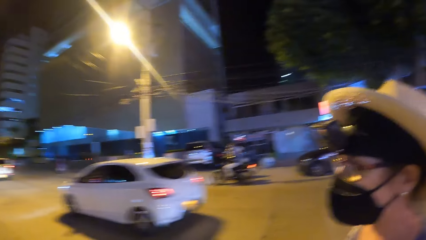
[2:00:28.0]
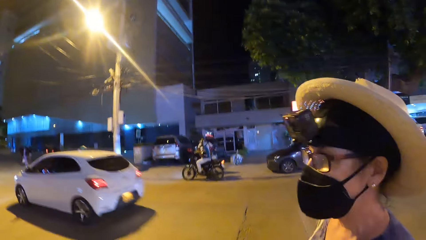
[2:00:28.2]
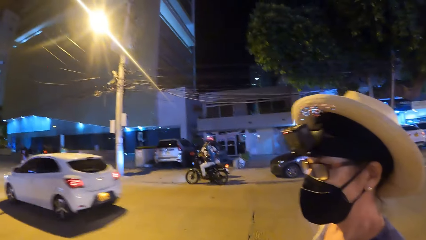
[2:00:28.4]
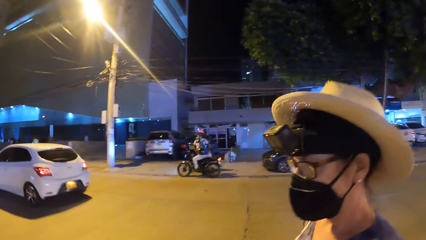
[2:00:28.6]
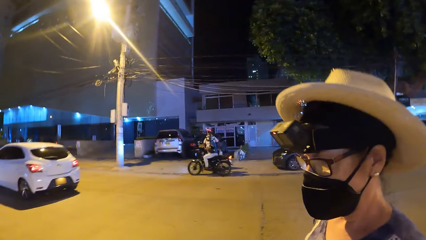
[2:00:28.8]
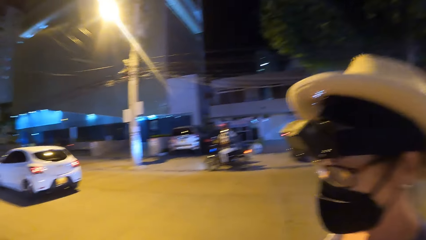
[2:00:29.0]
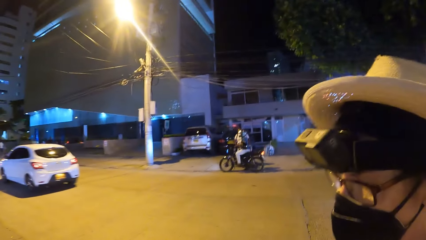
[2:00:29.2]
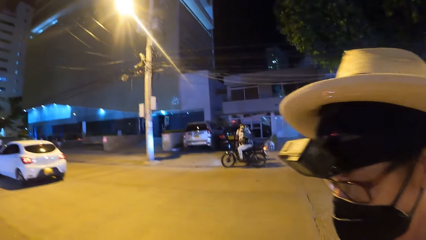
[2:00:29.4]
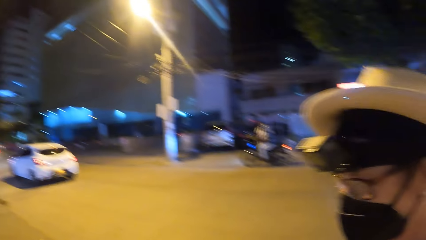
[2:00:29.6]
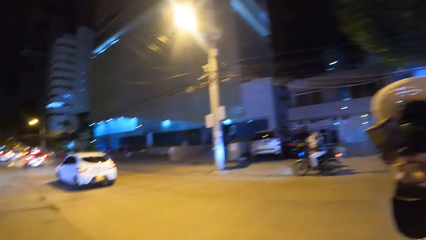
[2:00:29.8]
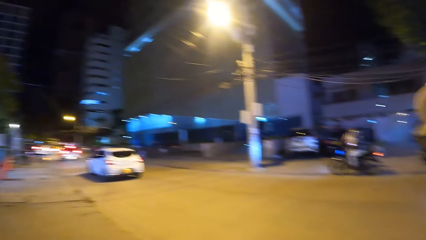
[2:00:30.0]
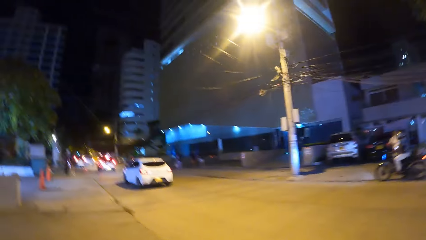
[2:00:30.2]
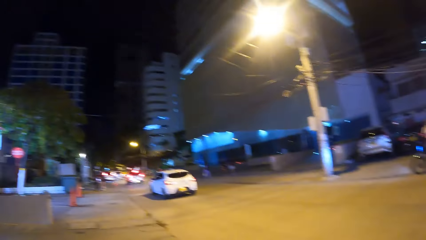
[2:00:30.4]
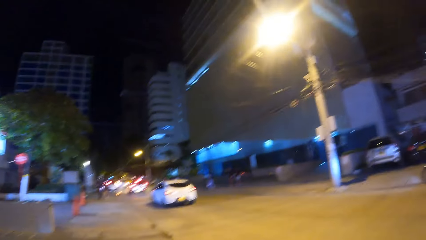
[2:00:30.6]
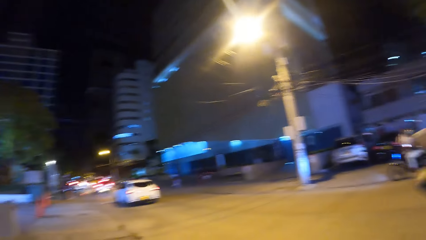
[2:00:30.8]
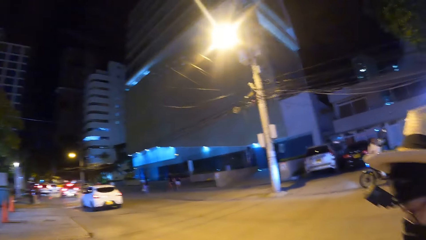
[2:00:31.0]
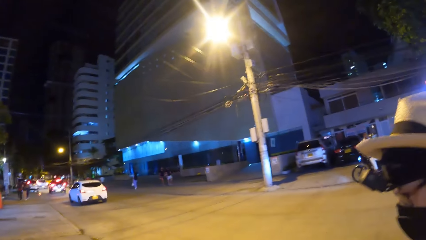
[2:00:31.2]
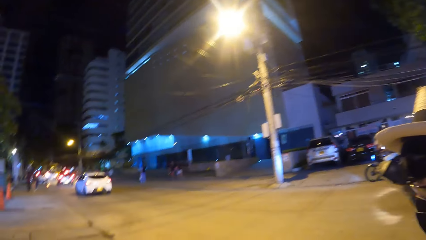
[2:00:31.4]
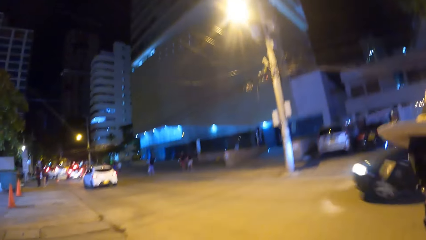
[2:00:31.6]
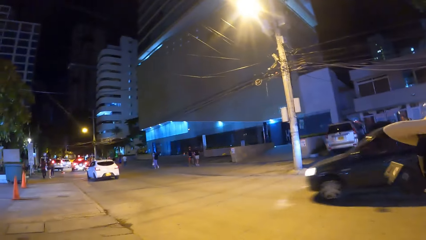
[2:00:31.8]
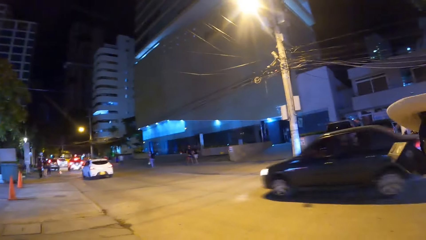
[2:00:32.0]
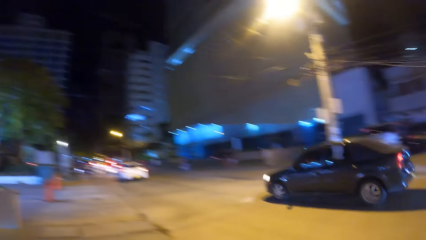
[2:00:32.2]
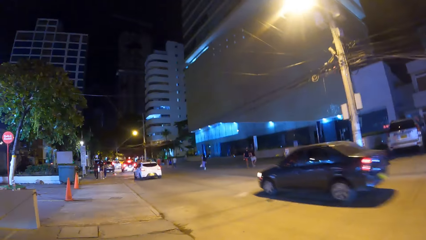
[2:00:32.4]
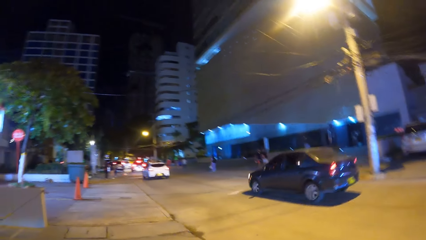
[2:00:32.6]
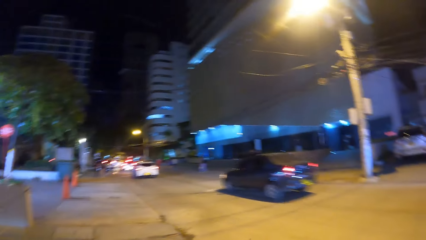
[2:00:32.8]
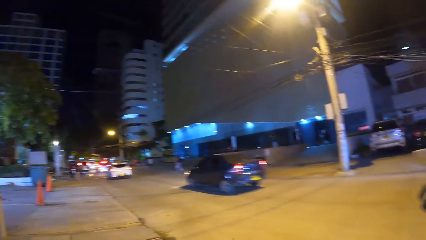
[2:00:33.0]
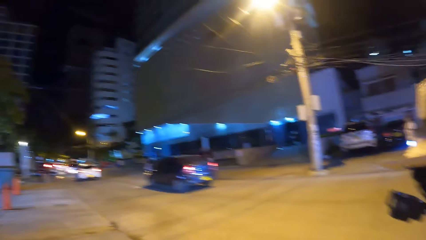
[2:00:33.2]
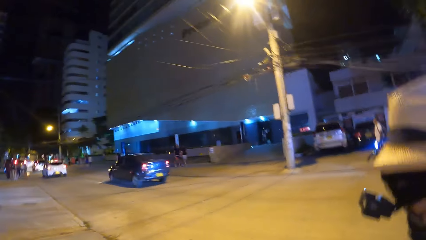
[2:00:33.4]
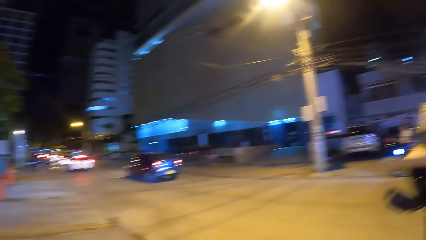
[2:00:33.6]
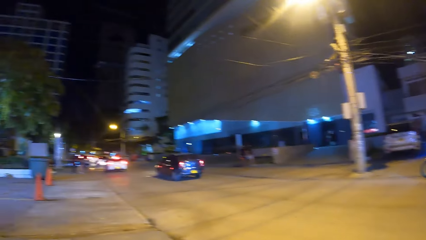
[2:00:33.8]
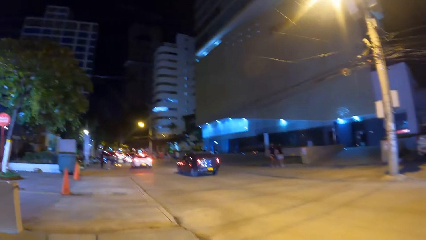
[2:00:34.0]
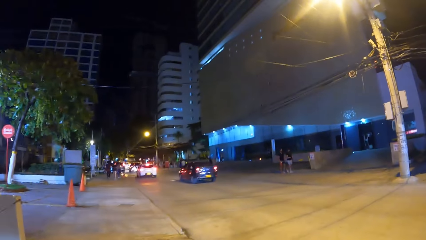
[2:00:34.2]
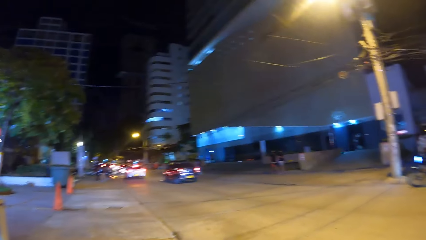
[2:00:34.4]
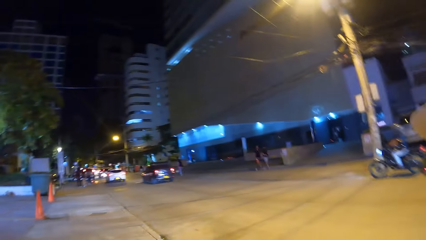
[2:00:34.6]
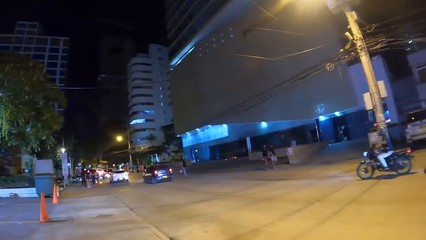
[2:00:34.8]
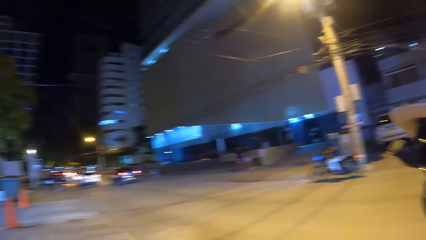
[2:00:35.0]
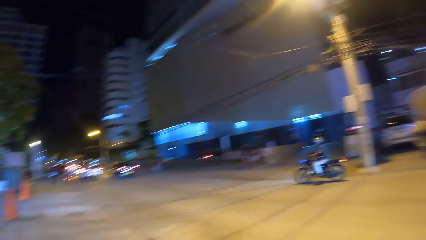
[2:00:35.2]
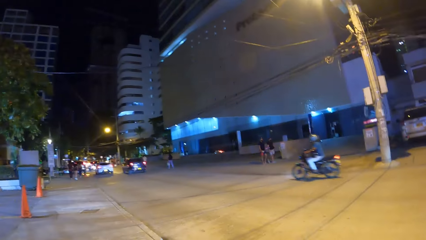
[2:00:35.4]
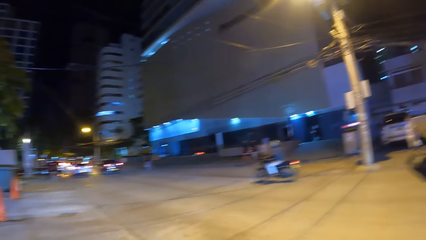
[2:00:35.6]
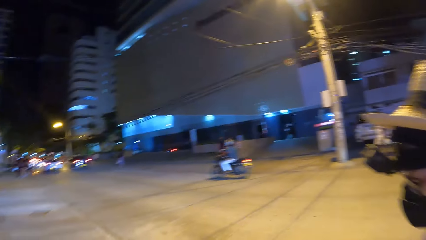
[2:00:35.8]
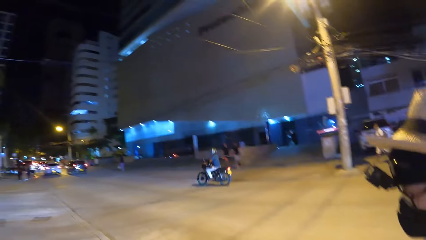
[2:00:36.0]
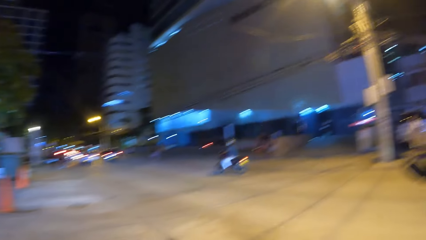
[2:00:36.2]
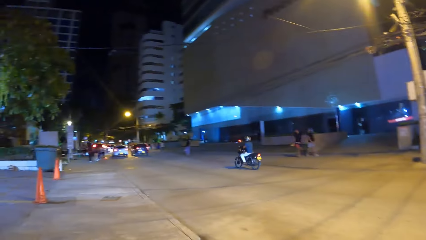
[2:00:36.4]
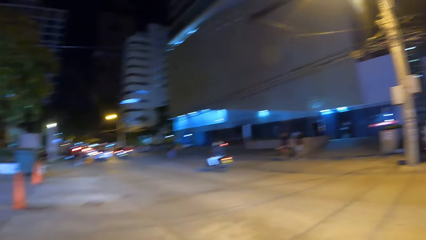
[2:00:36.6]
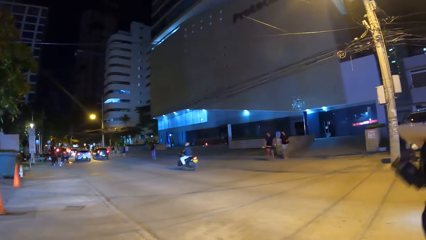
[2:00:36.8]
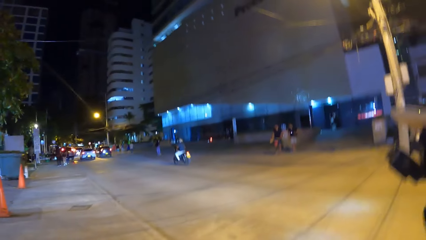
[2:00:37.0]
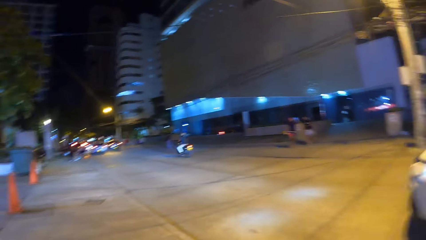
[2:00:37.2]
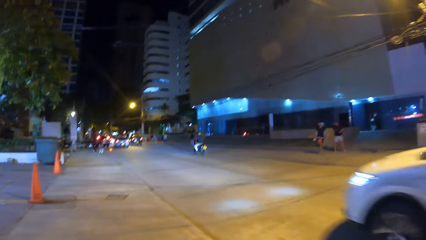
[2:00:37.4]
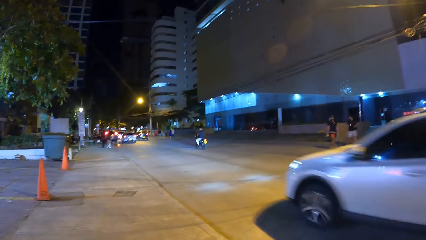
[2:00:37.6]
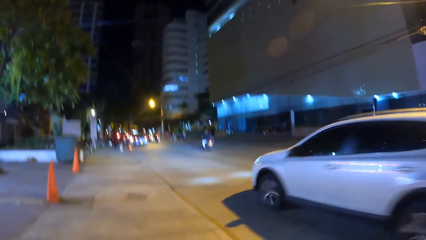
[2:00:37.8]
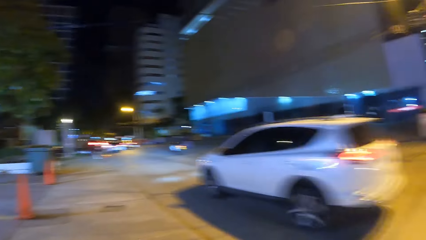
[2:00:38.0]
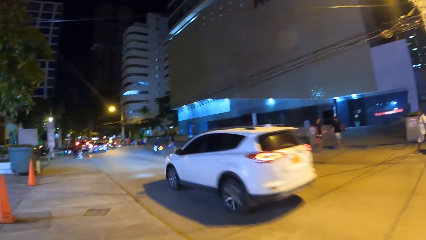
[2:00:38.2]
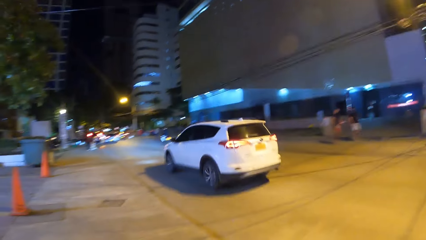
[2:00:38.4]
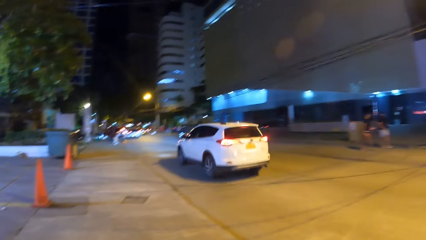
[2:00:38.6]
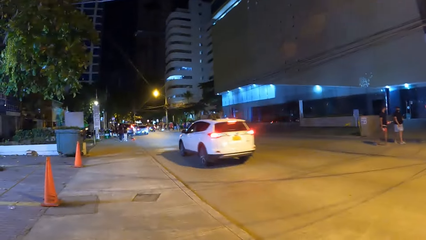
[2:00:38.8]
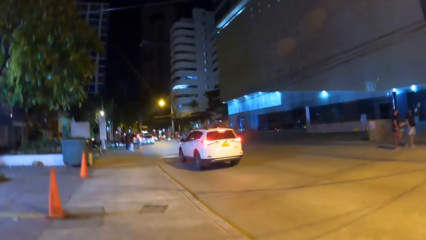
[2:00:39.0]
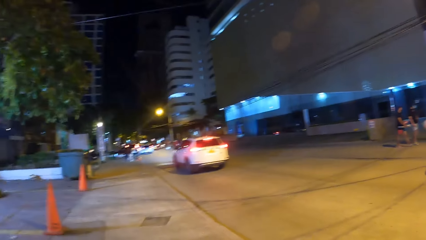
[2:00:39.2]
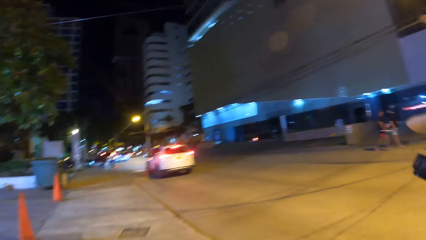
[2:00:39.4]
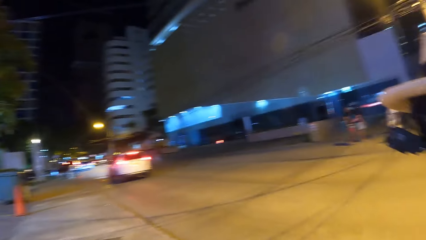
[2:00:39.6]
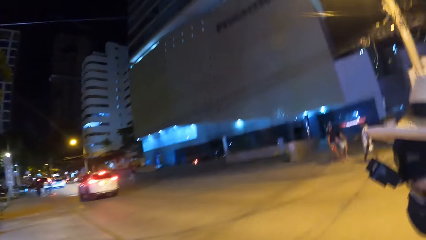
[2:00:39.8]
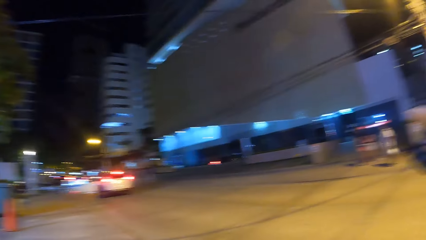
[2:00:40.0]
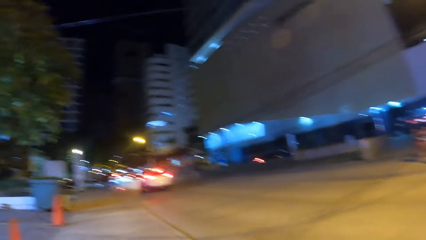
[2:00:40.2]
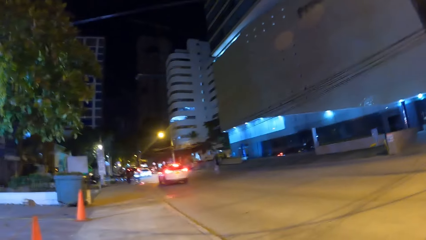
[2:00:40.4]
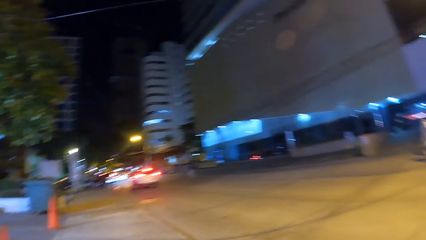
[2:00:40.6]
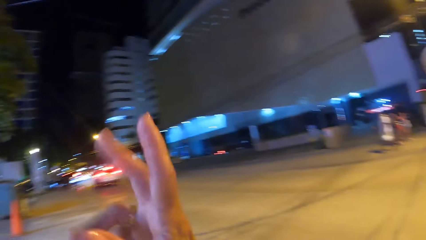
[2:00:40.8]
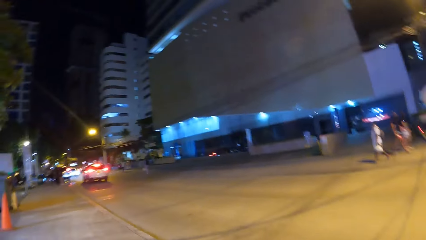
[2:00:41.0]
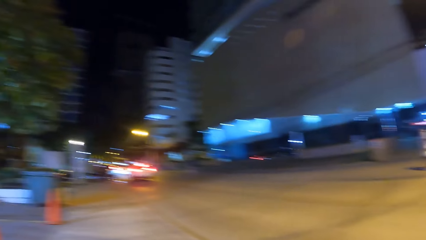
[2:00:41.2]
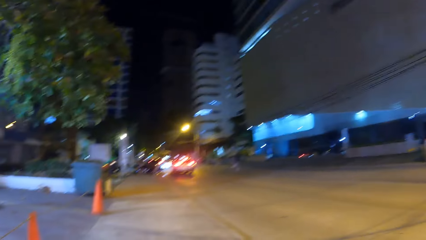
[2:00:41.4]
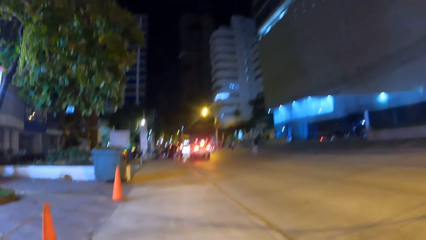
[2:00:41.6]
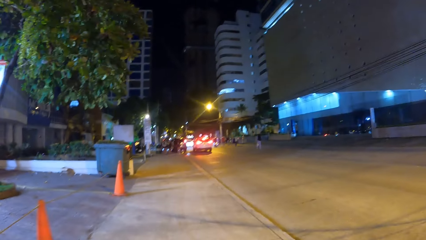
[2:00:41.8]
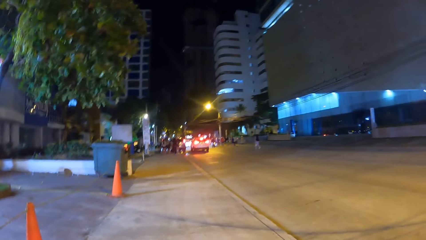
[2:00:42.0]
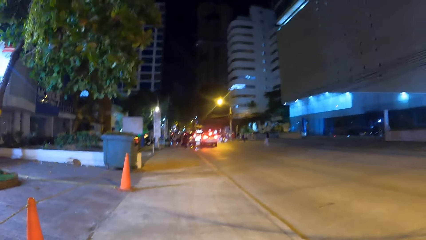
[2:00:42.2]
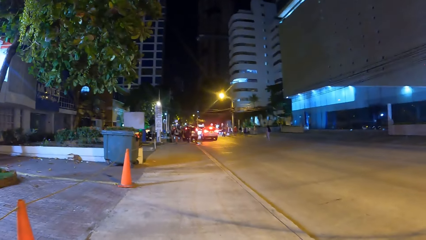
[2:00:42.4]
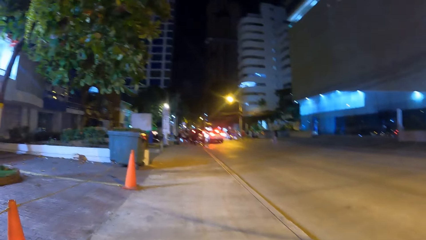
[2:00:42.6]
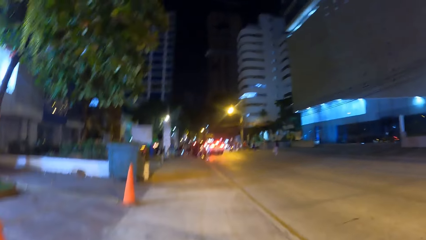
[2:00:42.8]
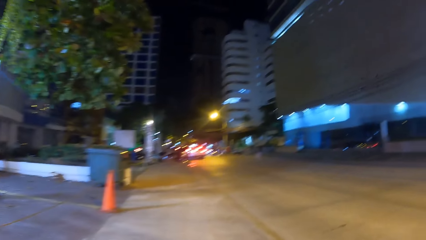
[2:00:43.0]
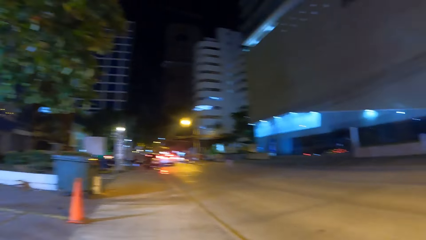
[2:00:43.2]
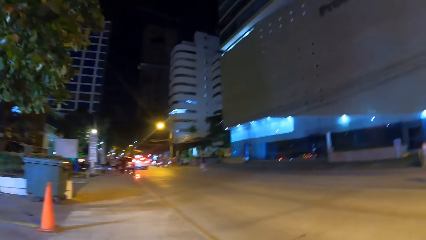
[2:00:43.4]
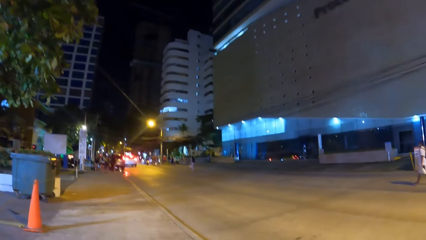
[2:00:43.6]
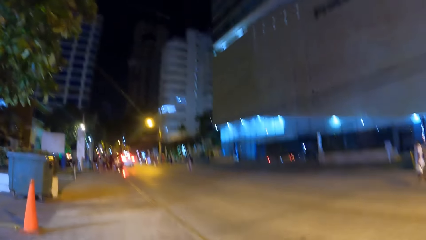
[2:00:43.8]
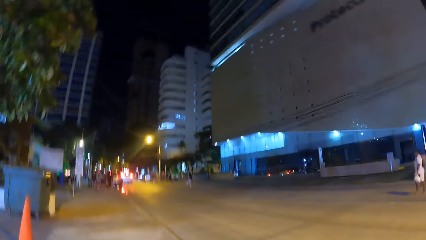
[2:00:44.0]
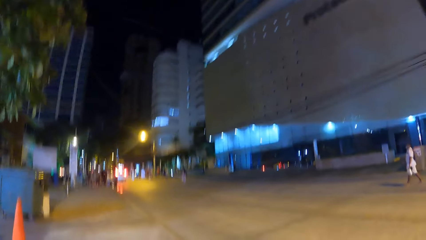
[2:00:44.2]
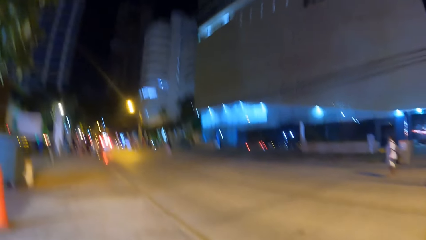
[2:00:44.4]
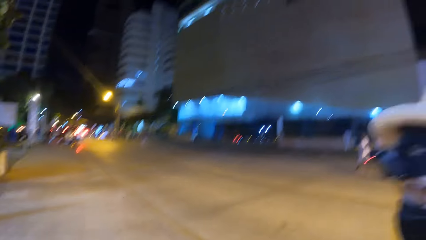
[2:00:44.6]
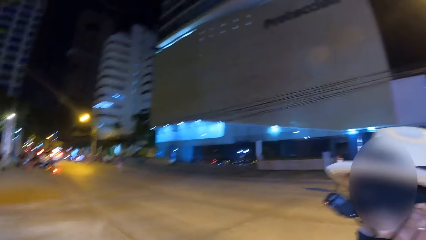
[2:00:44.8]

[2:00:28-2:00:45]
The camera wearer looks at a person. They walk around the open area. They do a hand gesture and walk around the open area.
